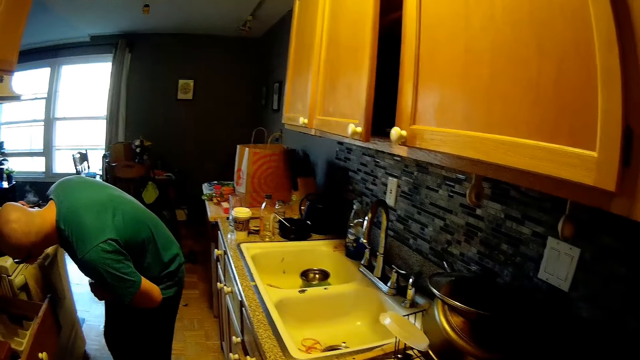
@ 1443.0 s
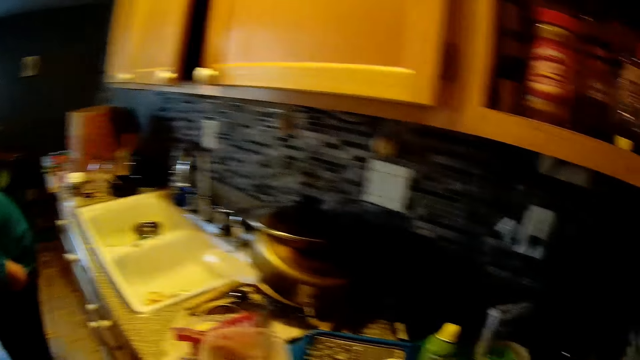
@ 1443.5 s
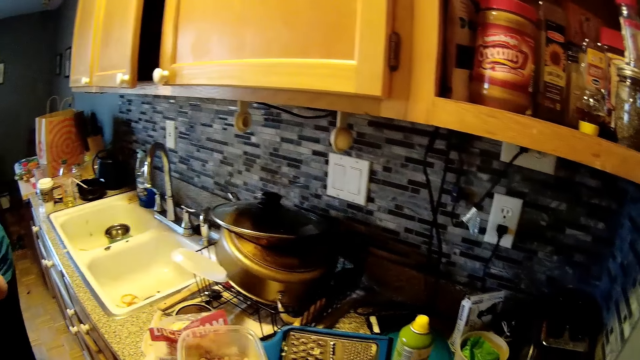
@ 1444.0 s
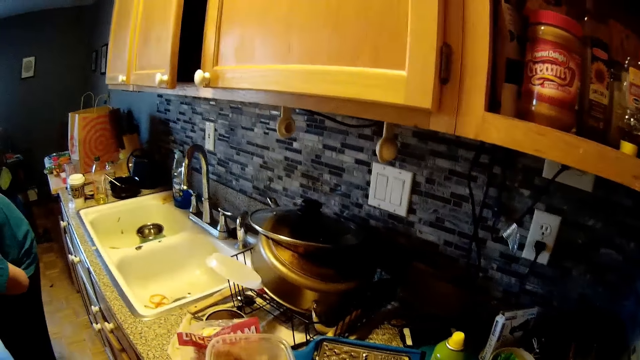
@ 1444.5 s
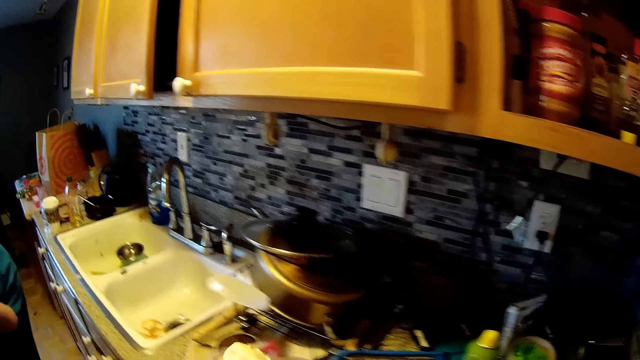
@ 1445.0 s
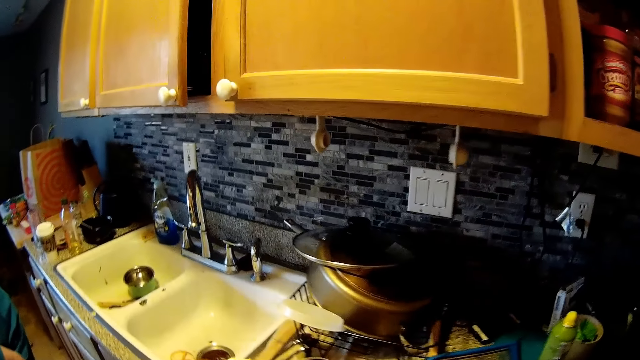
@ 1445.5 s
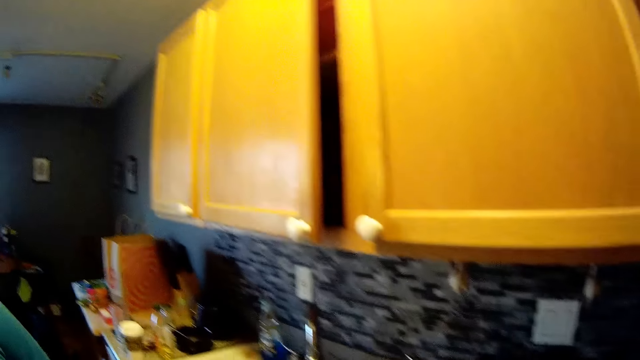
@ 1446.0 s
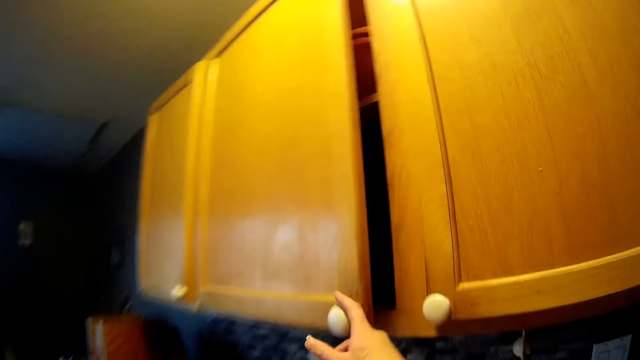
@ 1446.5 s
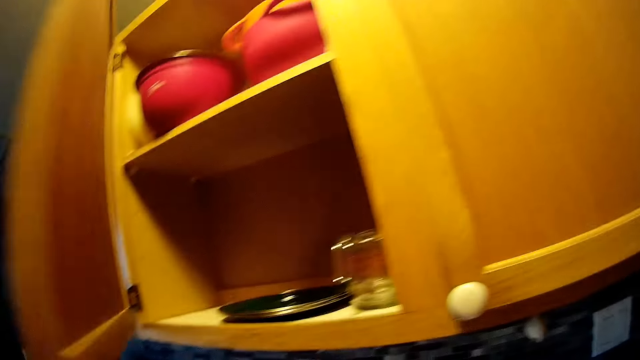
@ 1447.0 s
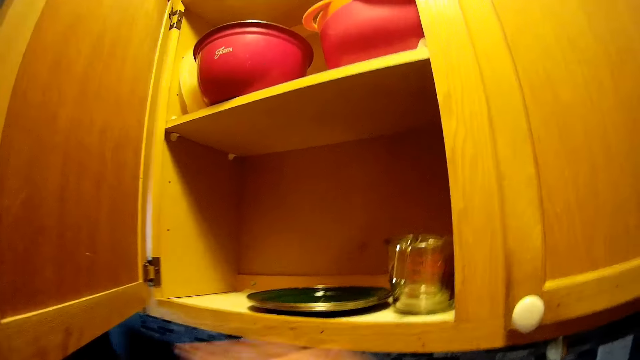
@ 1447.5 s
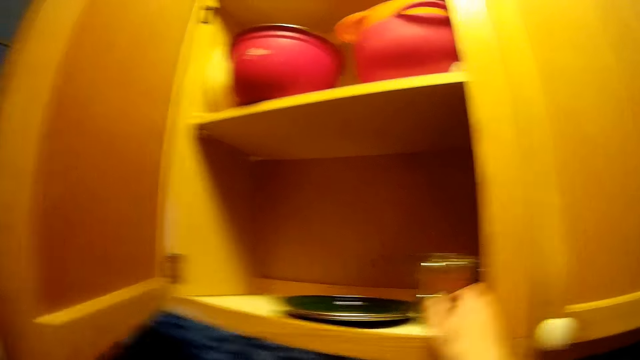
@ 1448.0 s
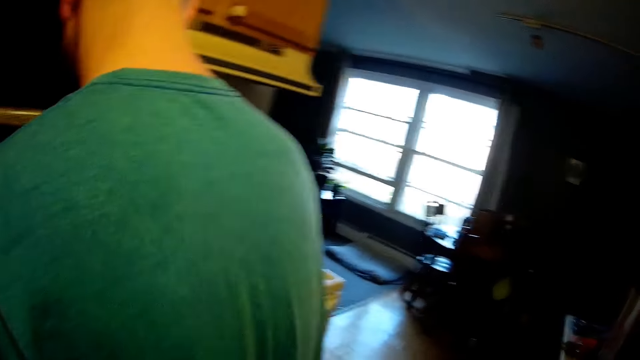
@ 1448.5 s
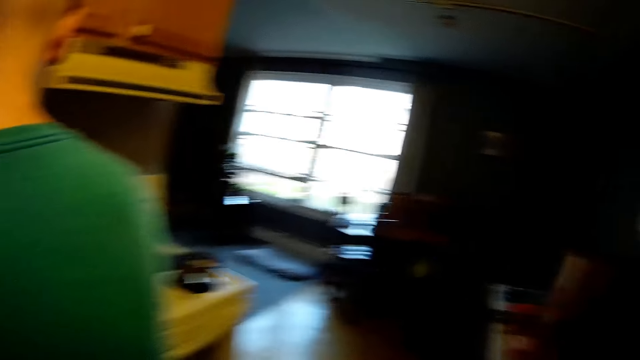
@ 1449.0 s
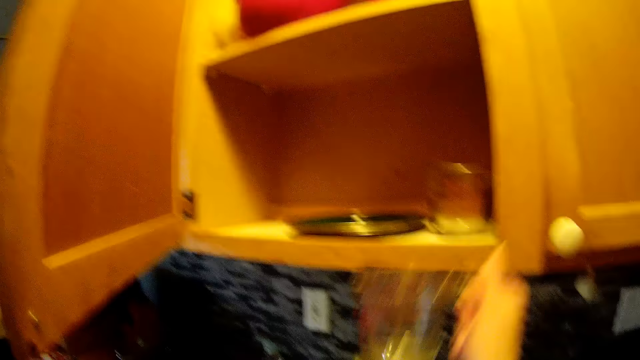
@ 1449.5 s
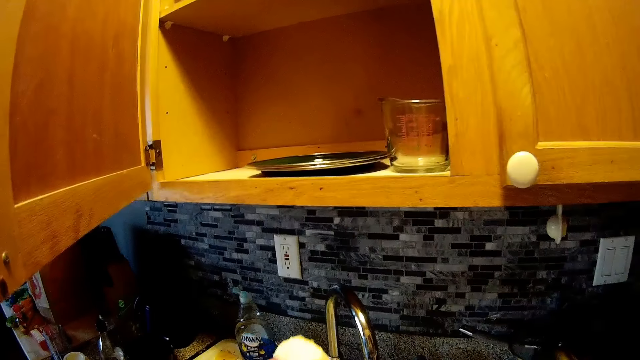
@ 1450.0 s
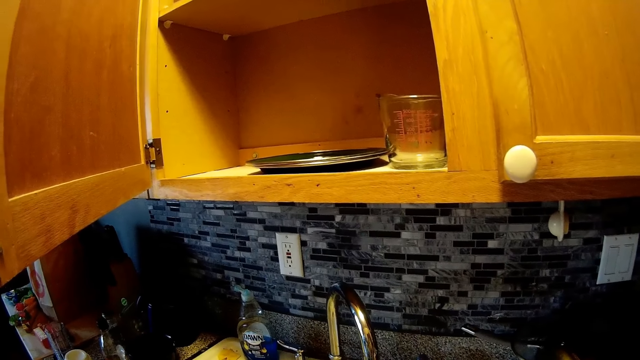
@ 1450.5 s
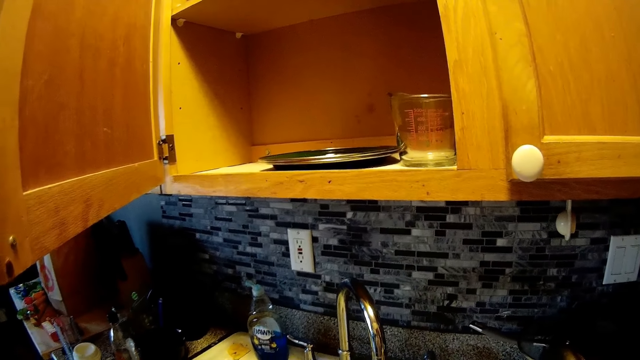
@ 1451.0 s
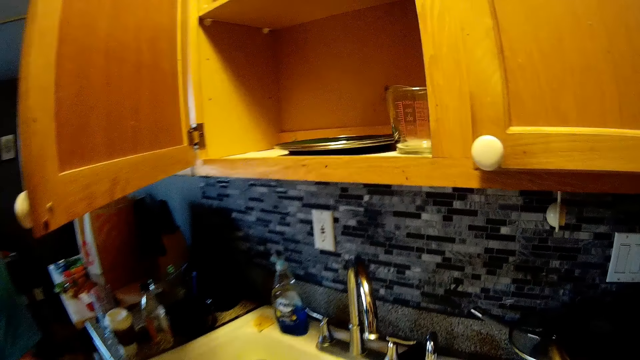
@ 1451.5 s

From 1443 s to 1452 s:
A man bends. The camera wearer moves. She opens a cupboard with her right hand. The man stands. The camera wearer picks up a mug from the cupboard with her right hand.

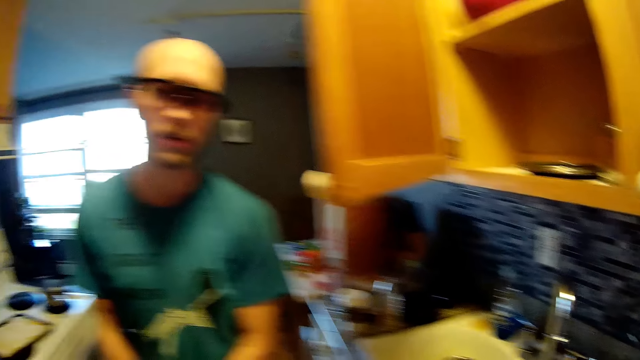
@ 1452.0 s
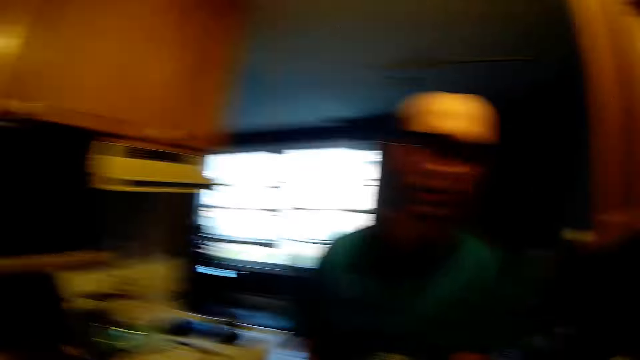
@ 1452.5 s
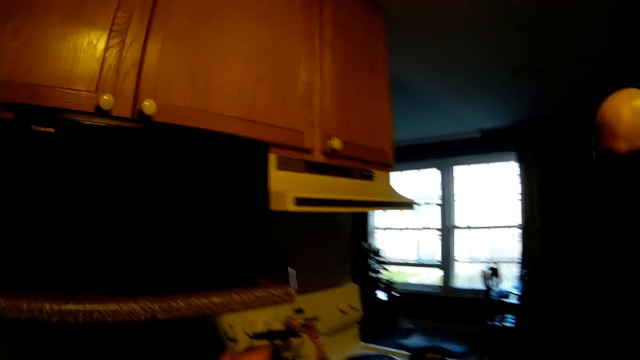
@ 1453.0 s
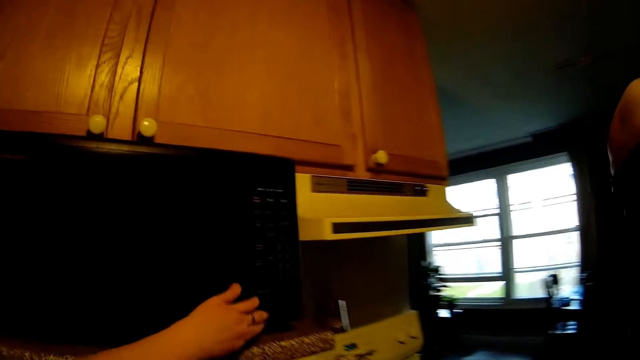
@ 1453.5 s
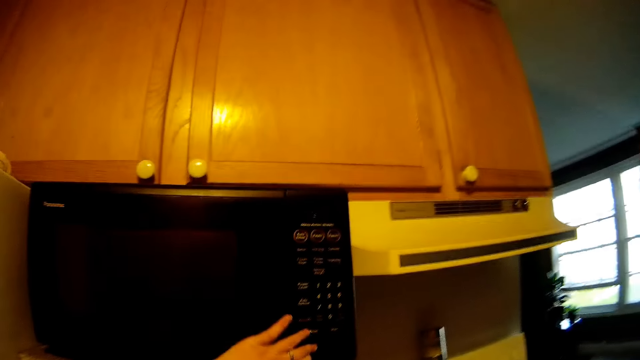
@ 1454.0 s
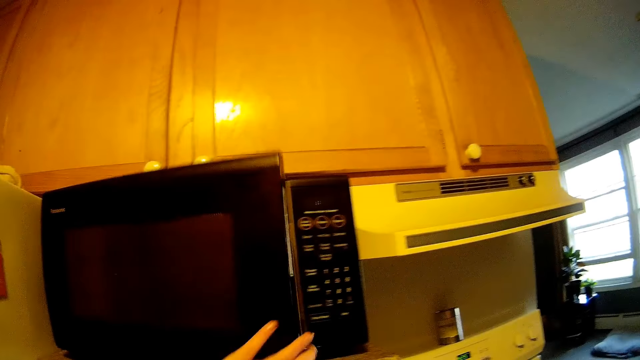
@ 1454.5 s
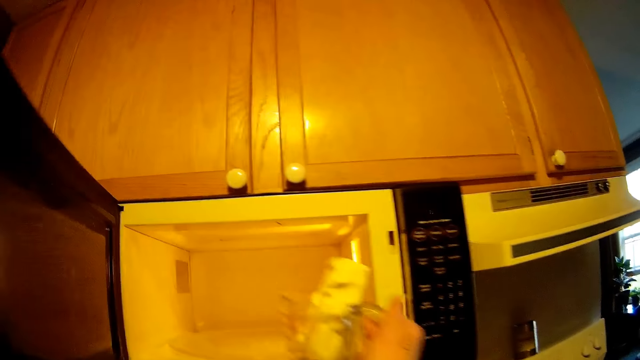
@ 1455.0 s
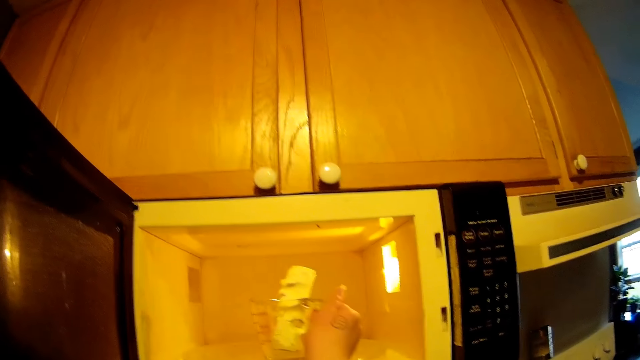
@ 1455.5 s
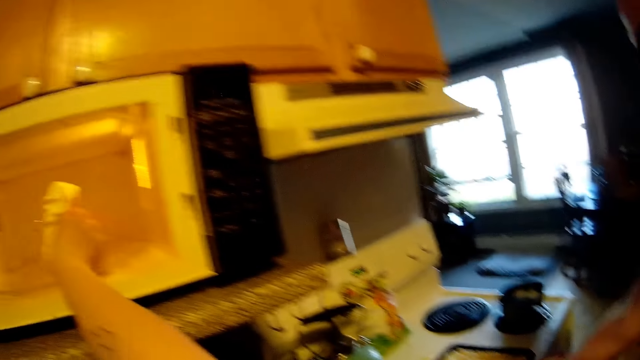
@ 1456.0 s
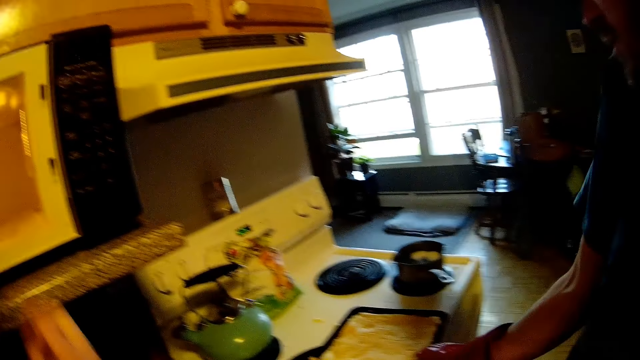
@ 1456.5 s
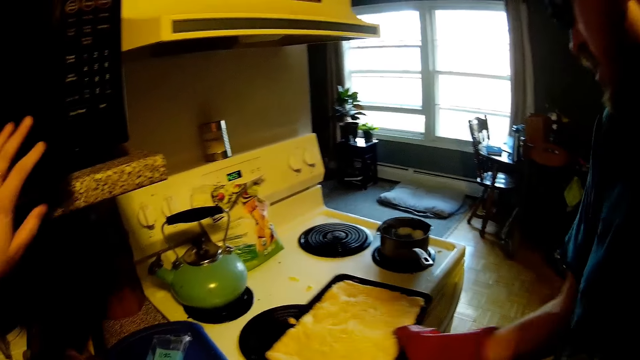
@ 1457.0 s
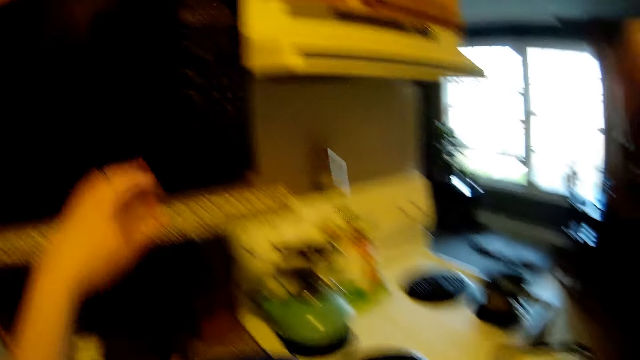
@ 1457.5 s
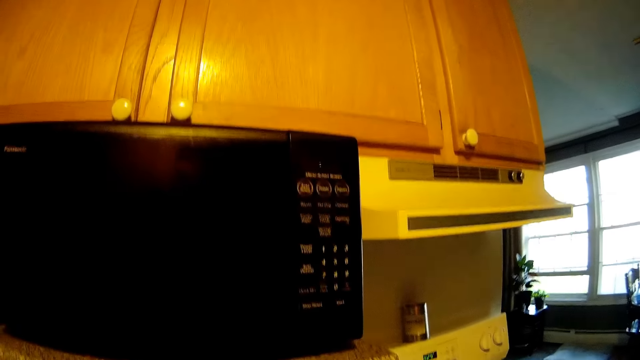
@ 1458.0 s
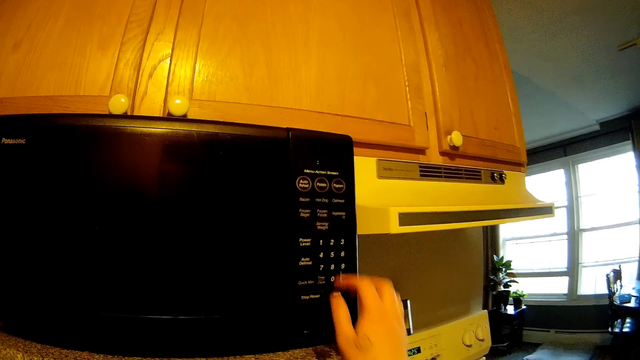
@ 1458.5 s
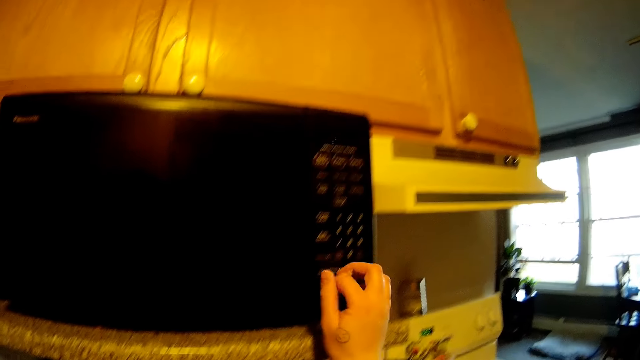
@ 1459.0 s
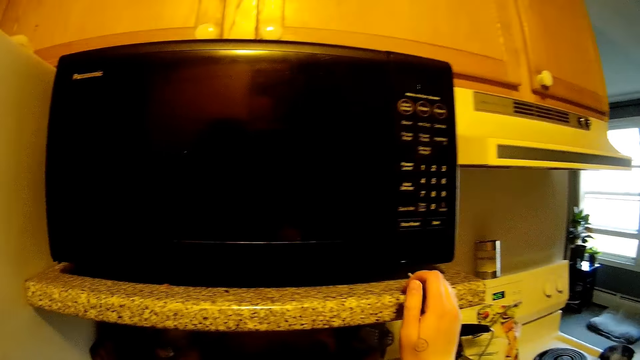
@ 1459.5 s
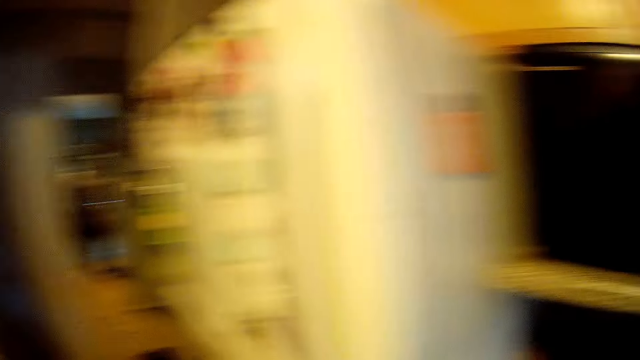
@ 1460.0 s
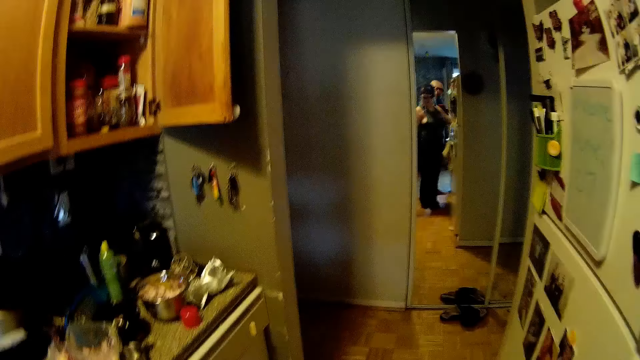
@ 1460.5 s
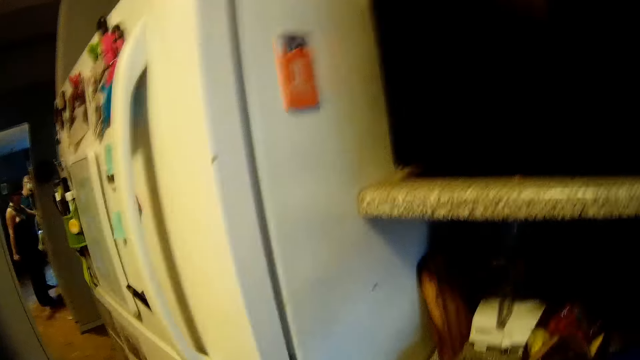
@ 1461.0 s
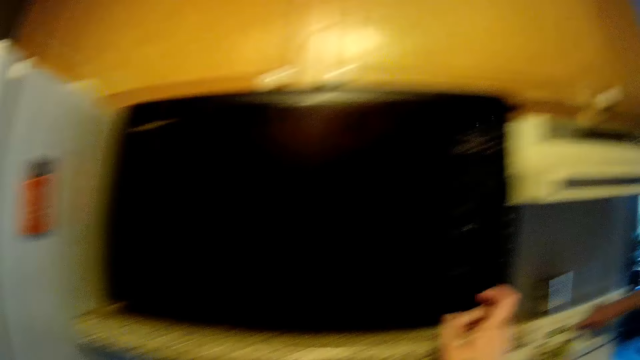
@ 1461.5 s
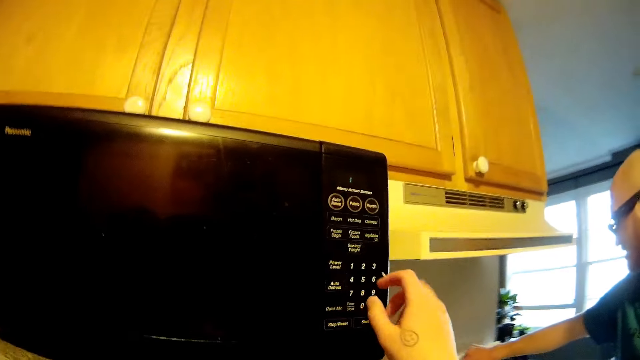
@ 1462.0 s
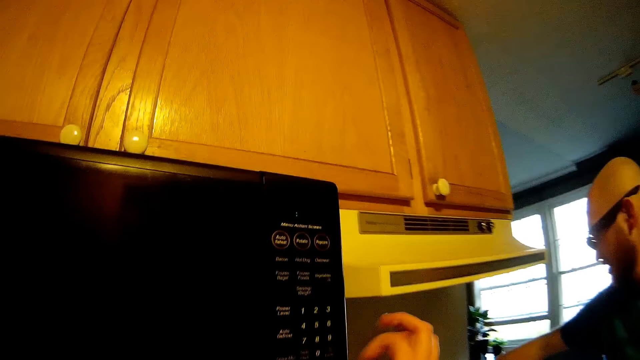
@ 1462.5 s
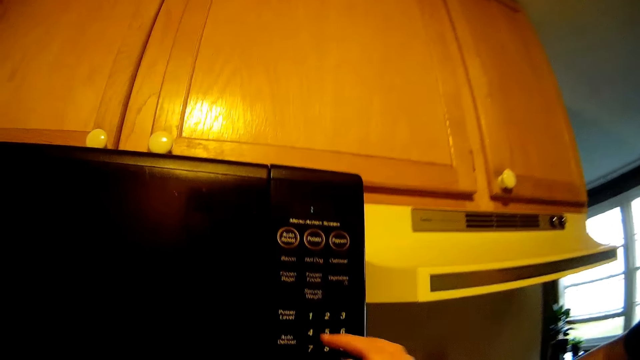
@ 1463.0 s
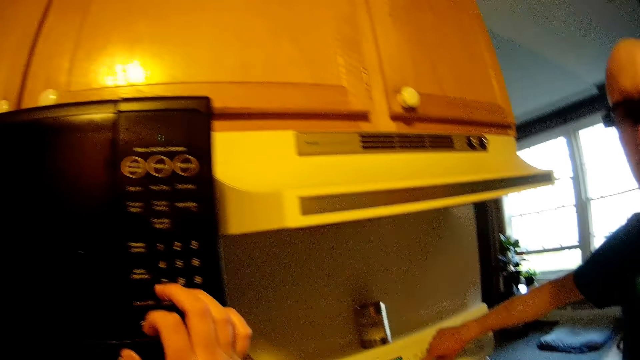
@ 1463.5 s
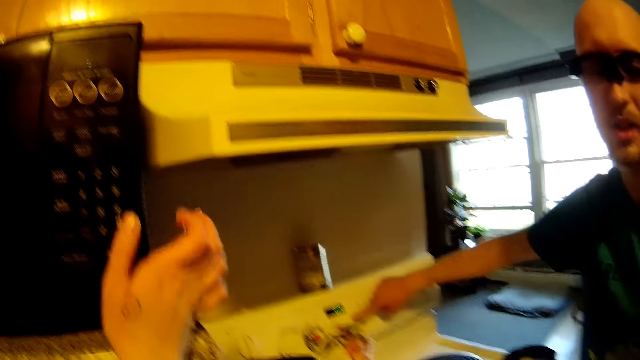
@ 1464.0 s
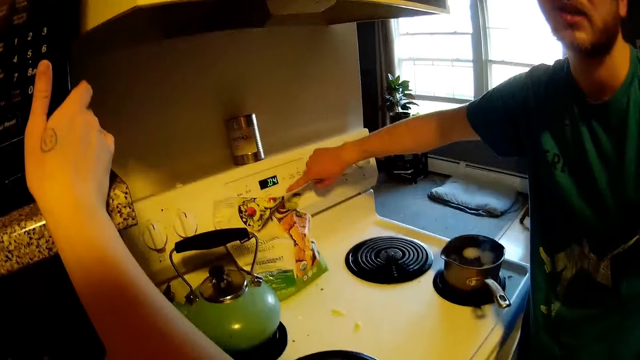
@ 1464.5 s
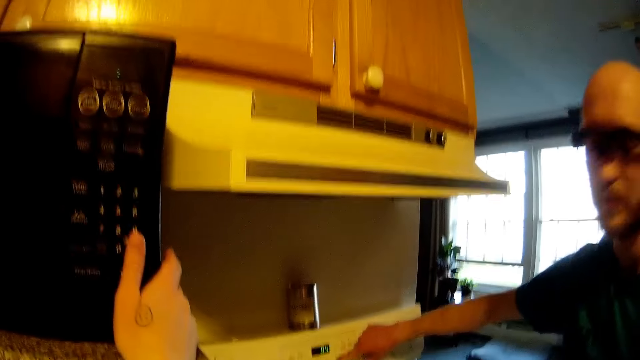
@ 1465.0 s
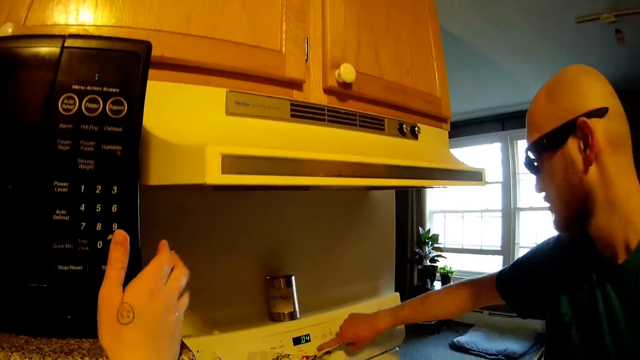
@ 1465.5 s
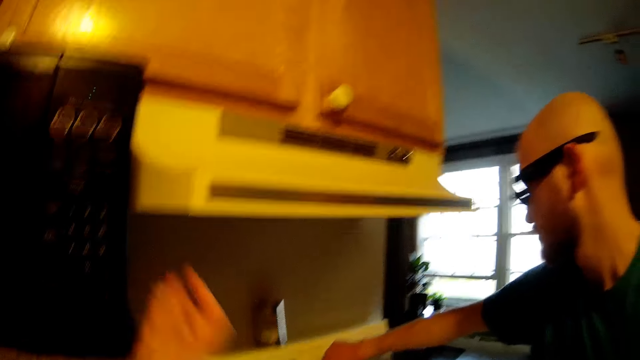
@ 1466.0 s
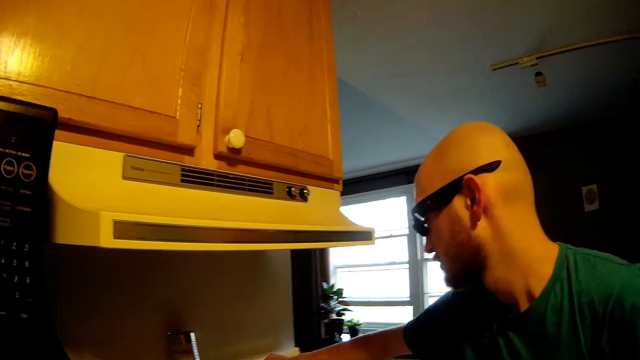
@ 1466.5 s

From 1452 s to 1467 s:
A man talks to the camera wearer. The camera wearer interacts with the man. She opens a microwave with her left hand. She puts the mug in the microwave with her right hand. The man picks up a tray from the gas cooker with his right hand. The camera wearer closes the microwave with her left hand. The man moves the tray. The camera wearer uses the microwave. She looks around. She operates the microwave with her right hand. The man touches the stove.
